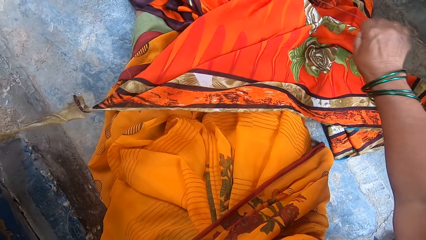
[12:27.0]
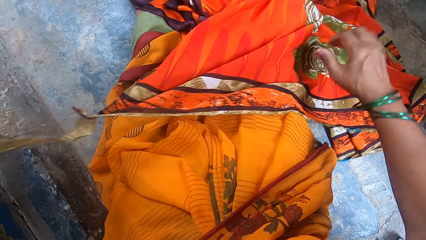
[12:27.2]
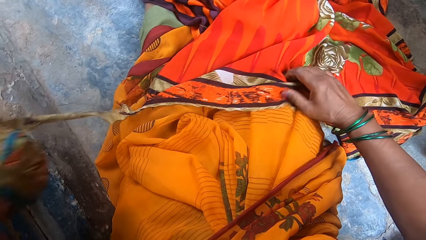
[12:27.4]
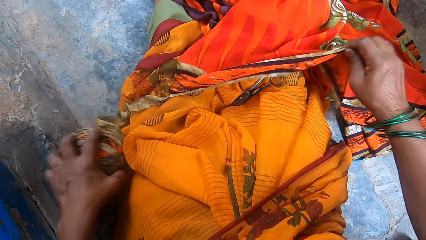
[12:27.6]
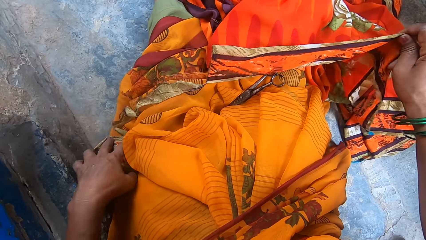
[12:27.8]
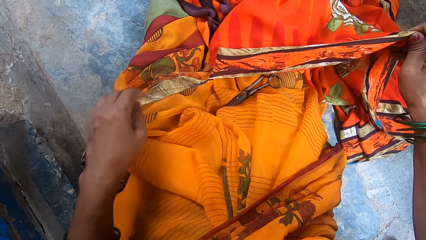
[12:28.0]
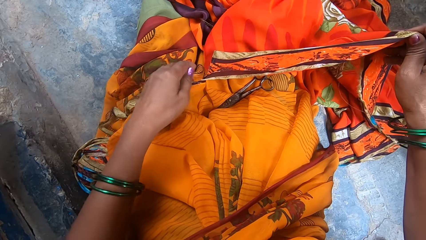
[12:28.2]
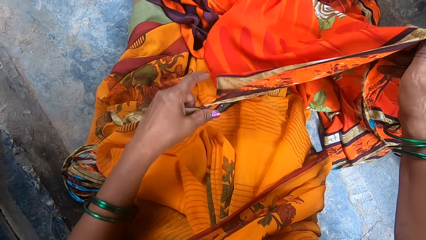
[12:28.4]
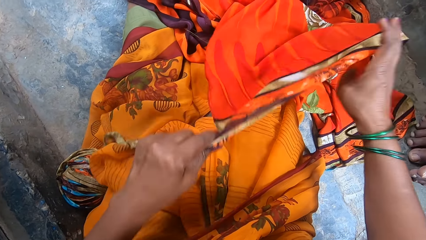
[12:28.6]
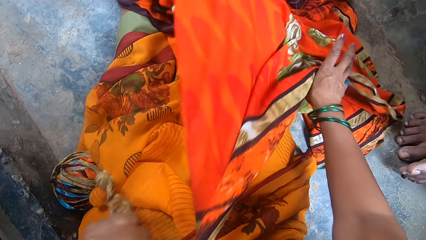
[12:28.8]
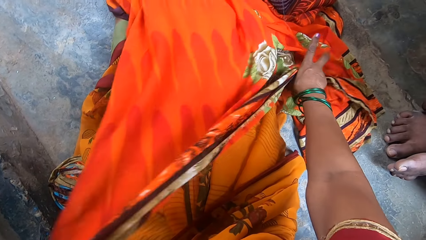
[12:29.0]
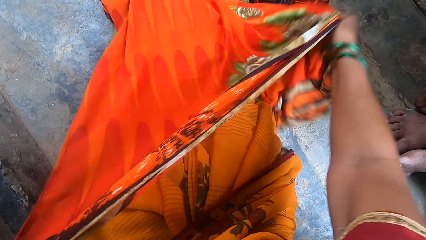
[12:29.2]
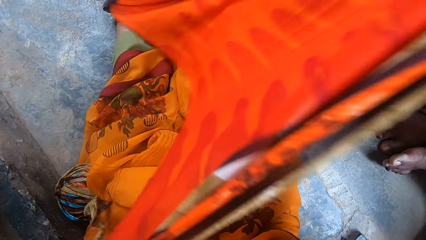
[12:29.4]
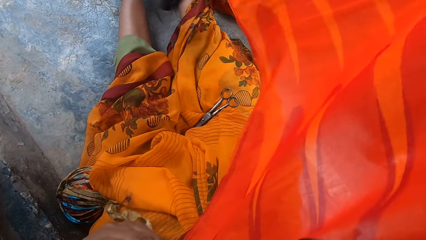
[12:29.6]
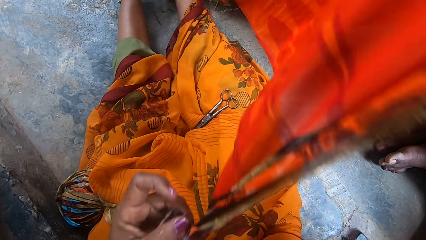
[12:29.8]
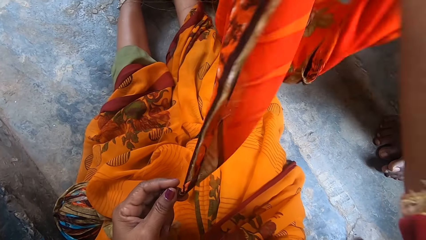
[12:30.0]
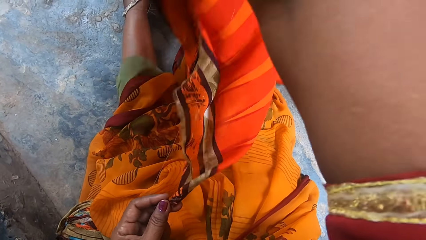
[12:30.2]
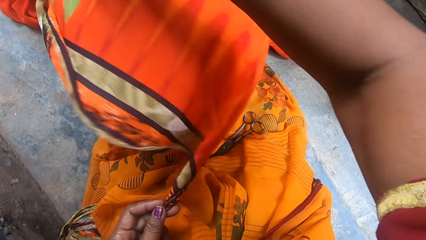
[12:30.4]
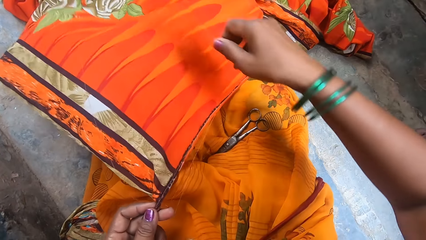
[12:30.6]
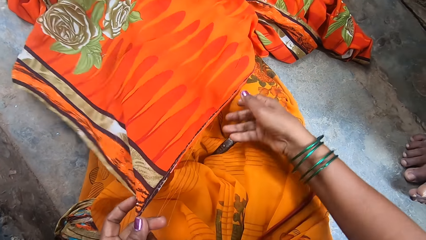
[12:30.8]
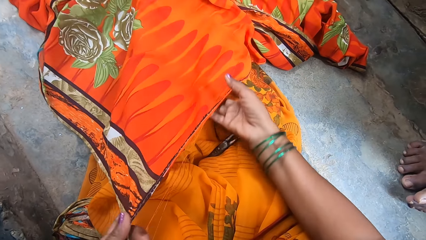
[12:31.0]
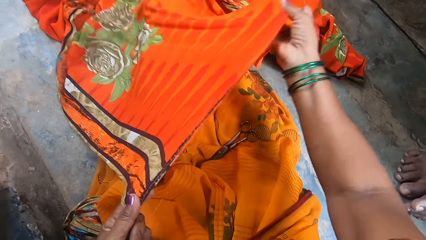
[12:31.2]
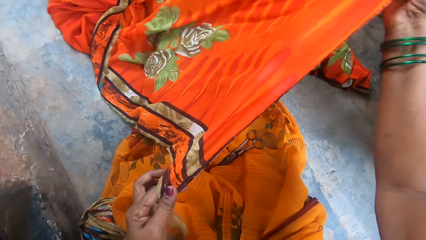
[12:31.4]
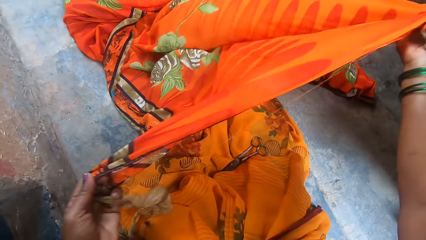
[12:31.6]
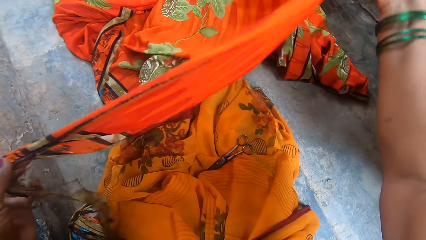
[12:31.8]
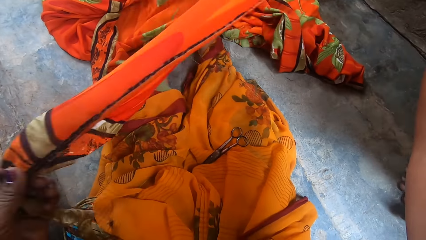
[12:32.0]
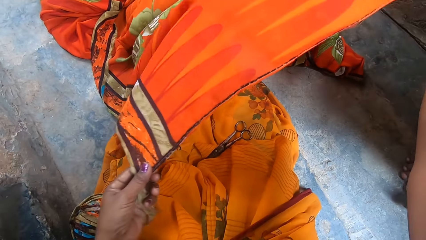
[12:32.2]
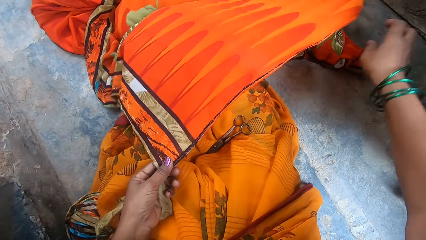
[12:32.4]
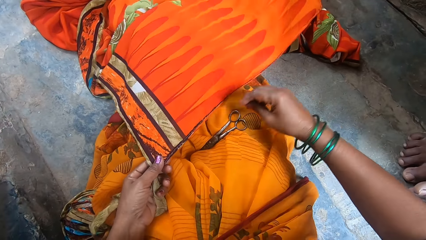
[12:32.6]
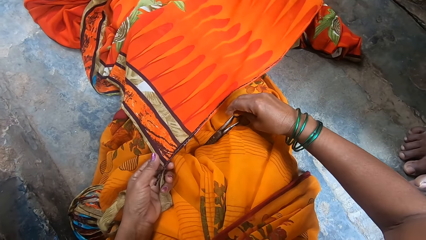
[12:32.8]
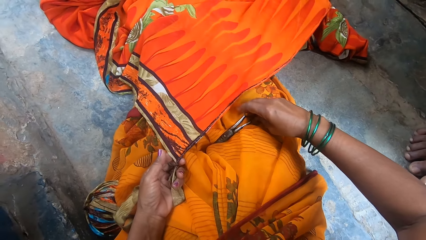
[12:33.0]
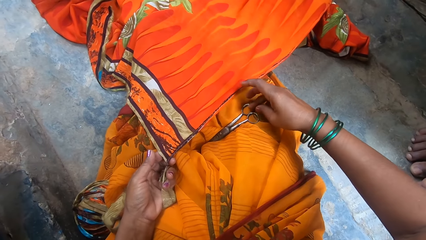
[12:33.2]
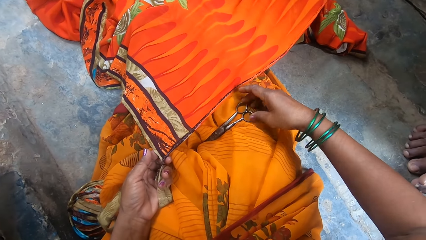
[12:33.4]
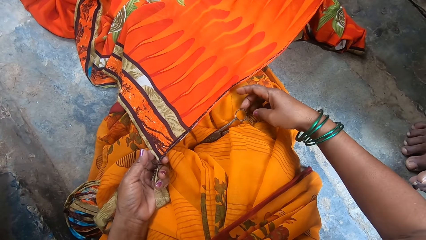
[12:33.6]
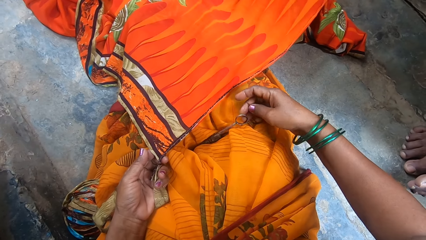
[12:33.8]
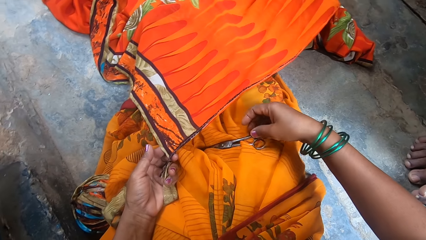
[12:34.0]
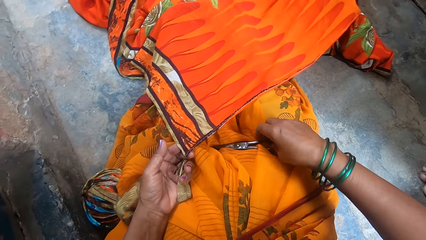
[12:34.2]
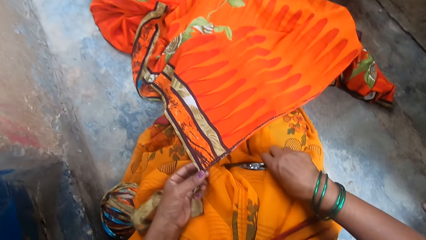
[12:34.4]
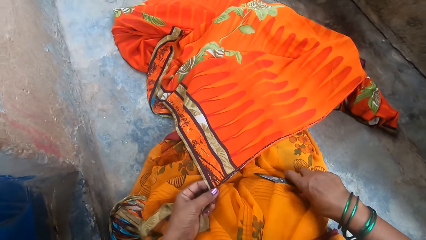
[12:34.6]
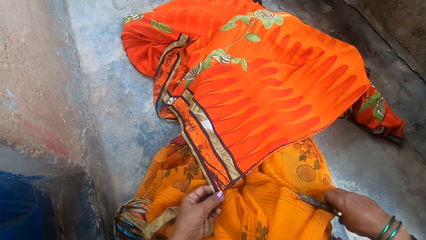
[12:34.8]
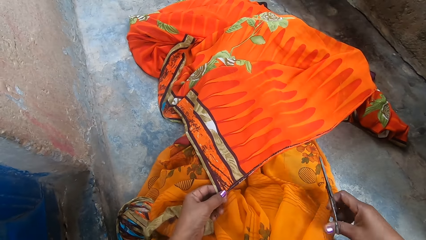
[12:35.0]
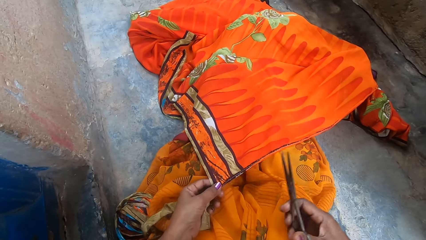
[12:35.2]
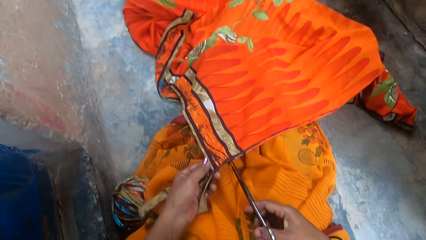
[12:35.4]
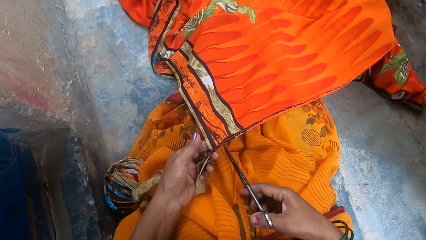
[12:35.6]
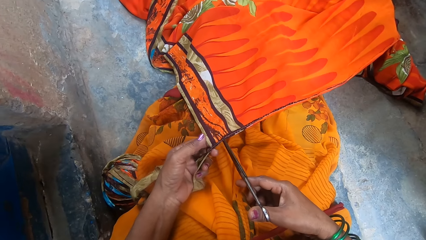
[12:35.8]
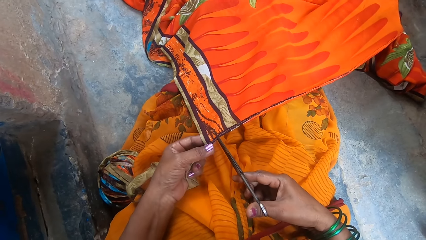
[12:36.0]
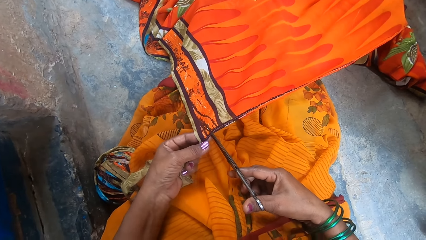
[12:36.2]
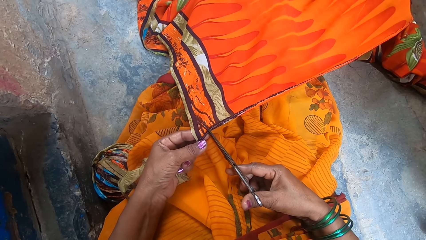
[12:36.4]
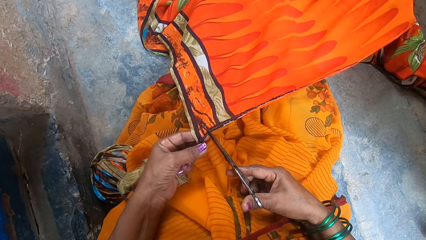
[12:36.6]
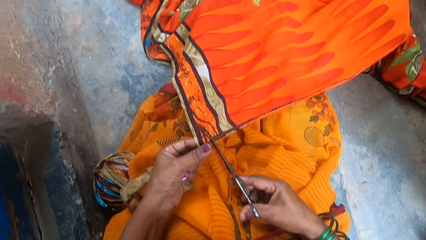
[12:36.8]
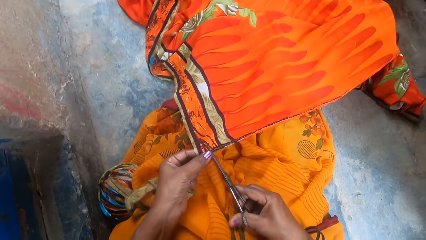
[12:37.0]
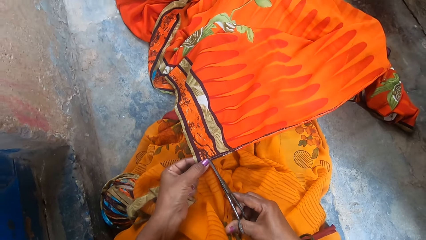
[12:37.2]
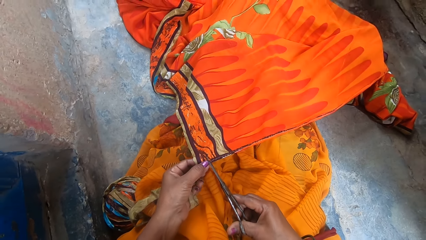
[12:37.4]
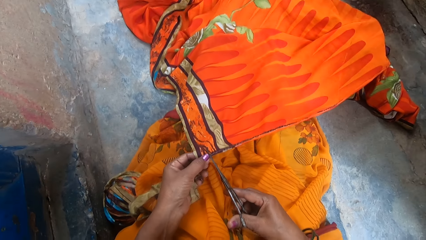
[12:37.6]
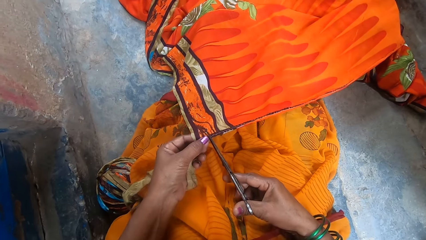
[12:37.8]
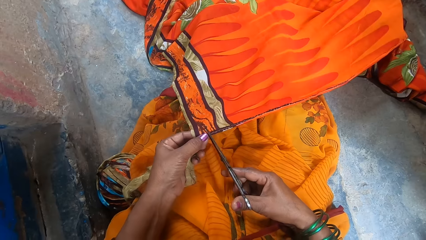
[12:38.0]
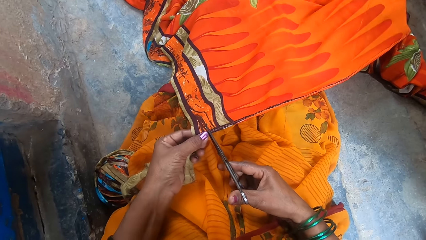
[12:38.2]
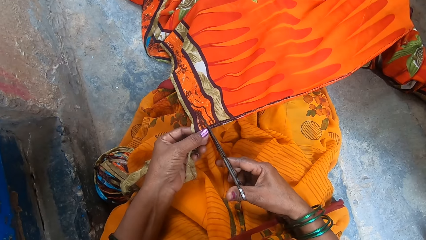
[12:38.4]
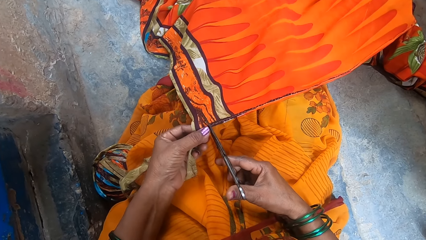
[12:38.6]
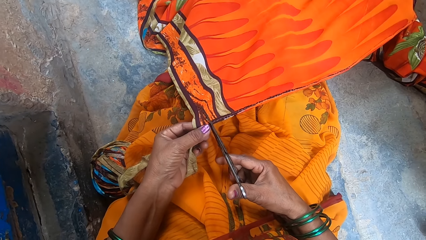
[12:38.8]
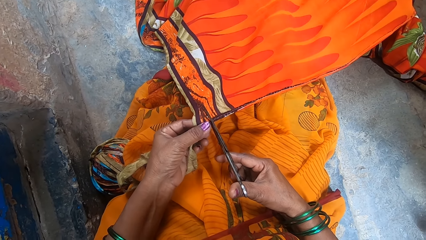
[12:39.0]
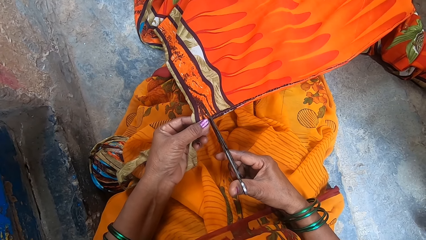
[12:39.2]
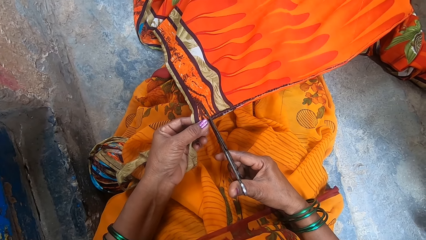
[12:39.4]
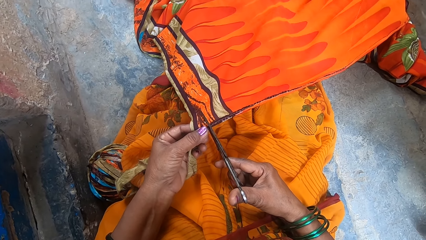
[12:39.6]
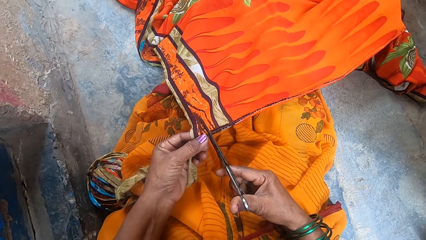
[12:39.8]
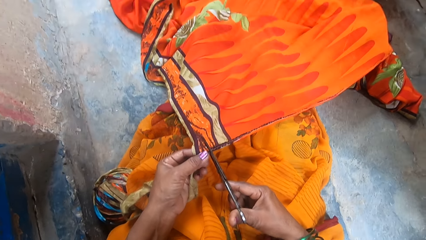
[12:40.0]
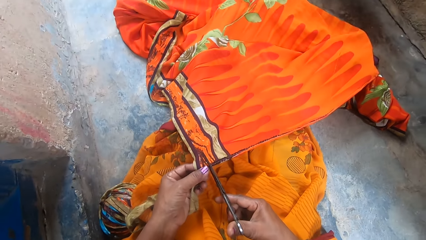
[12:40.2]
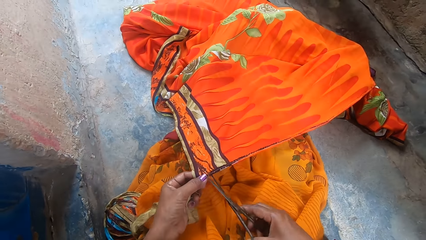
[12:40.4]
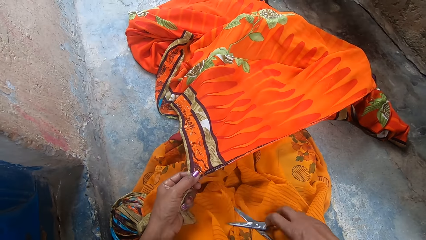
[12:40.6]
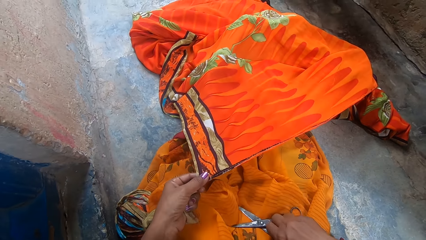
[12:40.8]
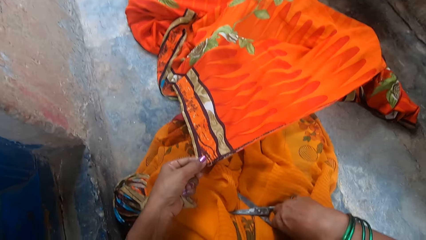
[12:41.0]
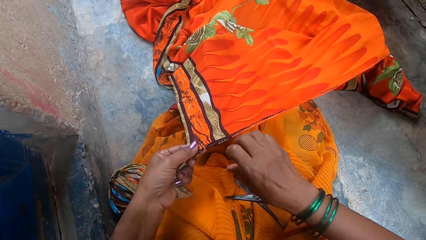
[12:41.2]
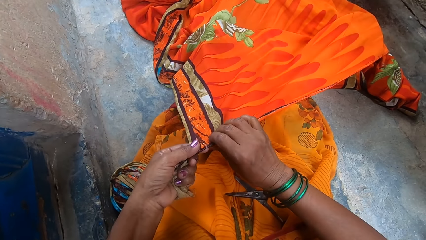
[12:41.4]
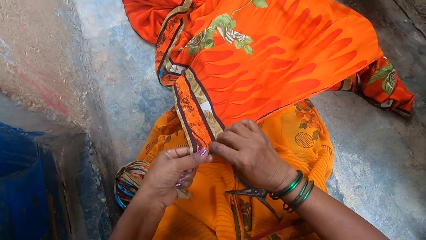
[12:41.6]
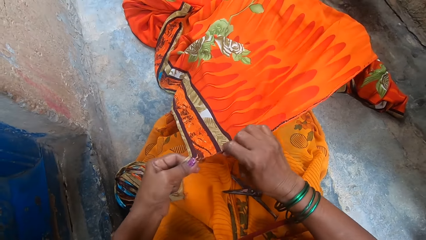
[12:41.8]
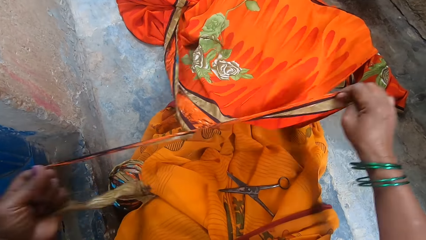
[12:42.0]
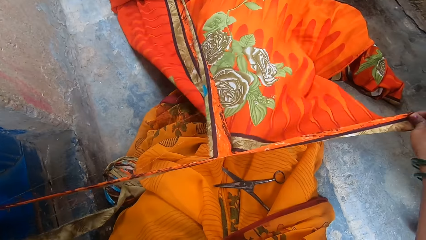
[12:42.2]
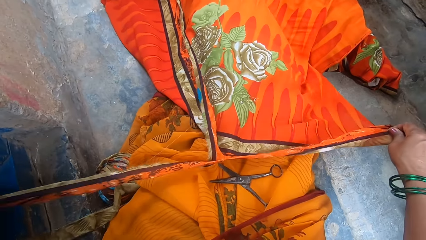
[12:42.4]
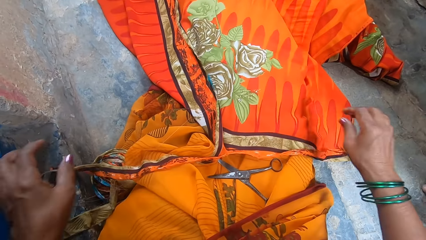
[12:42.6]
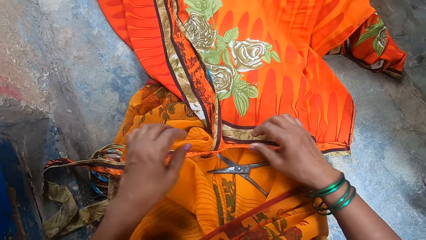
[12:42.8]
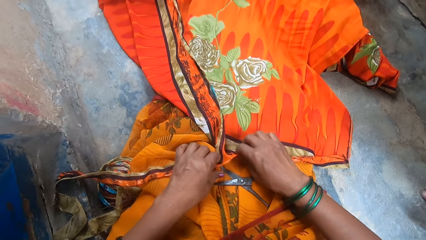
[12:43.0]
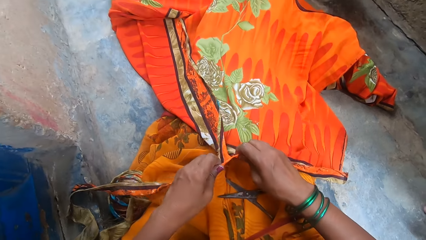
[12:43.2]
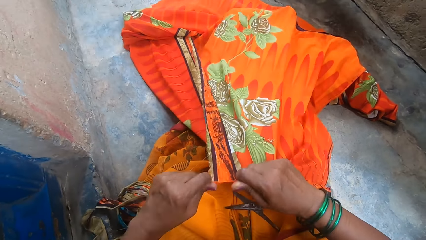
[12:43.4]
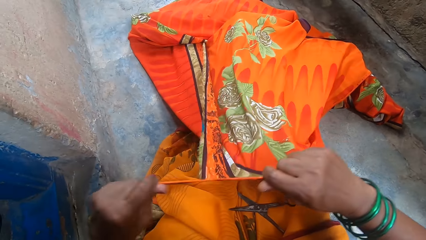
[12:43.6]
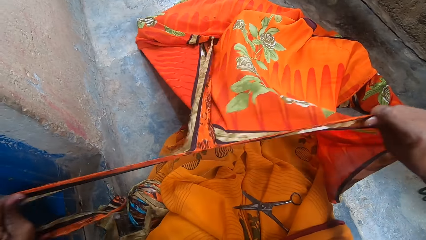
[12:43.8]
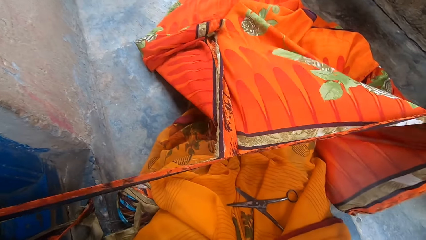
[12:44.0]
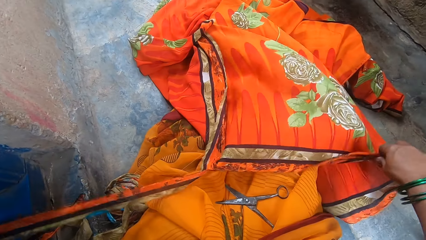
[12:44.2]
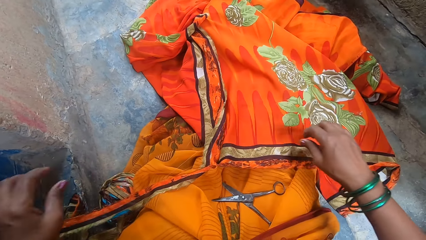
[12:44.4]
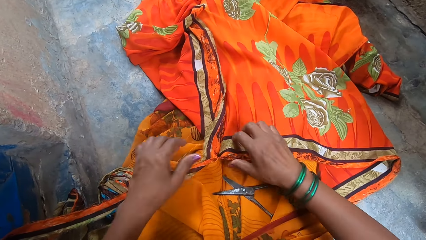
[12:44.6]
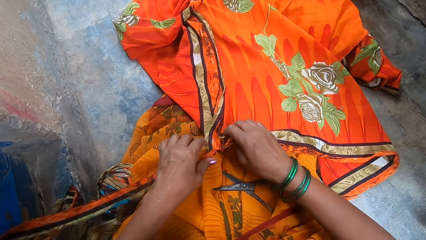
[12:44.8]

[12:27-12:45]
A boy sits next to the camera wearer. The camera wearer holds the fabric. She spreads a cloth. She pulls the fabric closer. The boy sits next to the camera wearer. The camera wearer turns the fabric. She stretches the fabric. She picks up a pair of scissors. She cuts the fabric with the pair of scissors. She puts the pair of scissors on her thighs. She tears the cloth with both hands.
